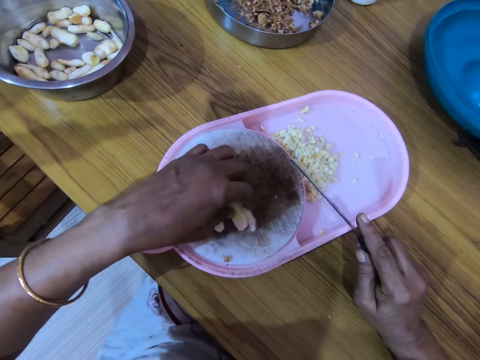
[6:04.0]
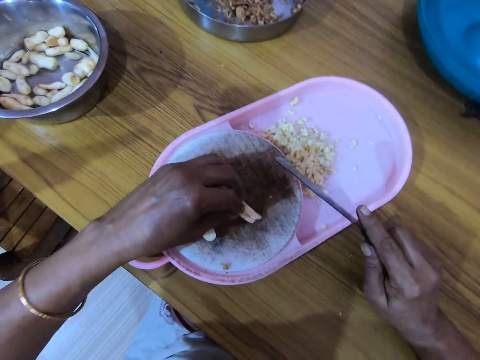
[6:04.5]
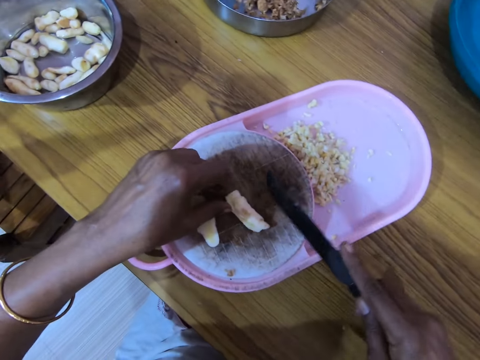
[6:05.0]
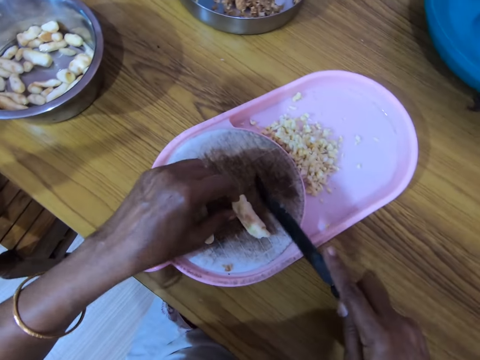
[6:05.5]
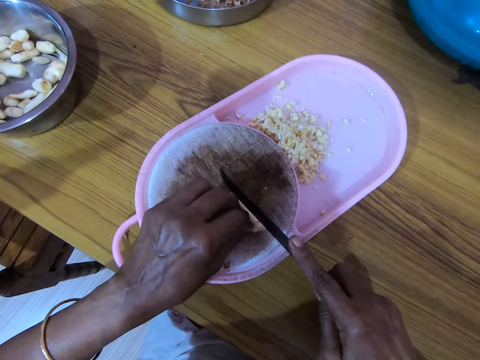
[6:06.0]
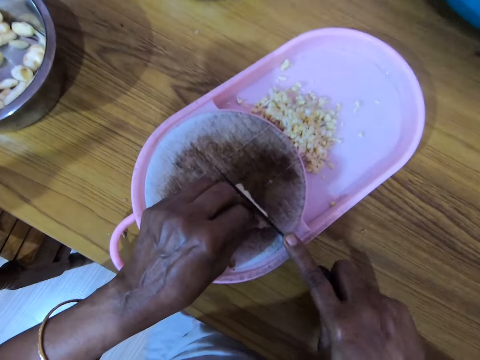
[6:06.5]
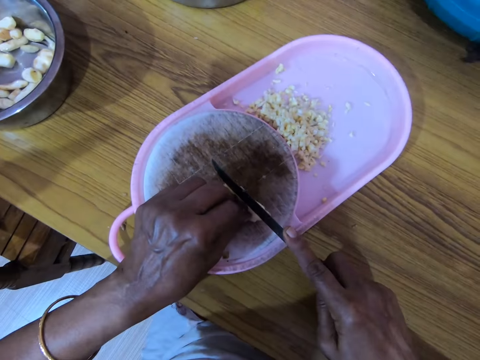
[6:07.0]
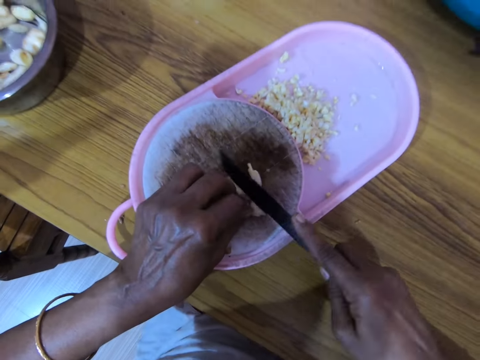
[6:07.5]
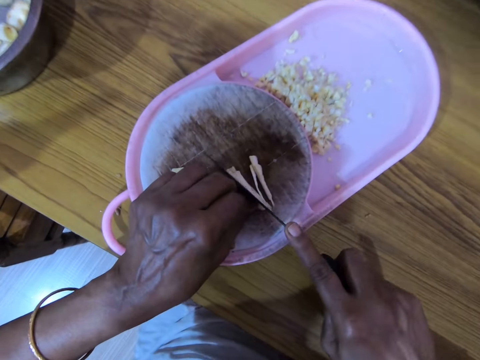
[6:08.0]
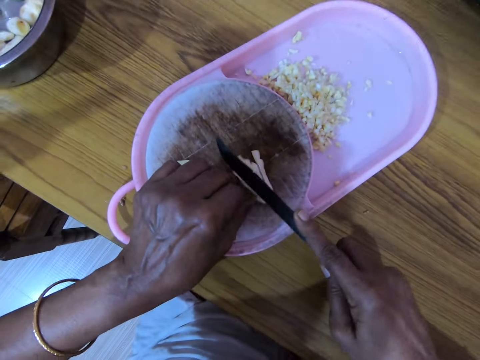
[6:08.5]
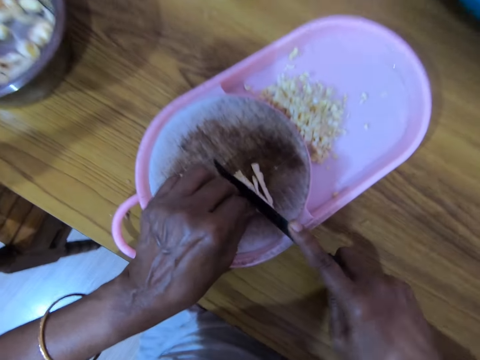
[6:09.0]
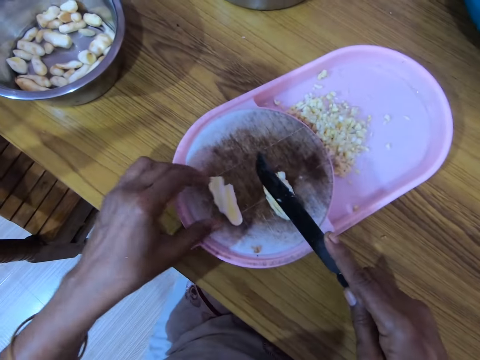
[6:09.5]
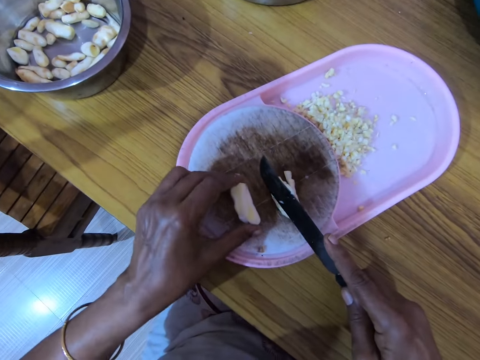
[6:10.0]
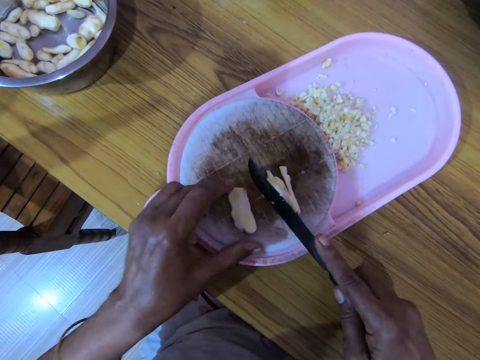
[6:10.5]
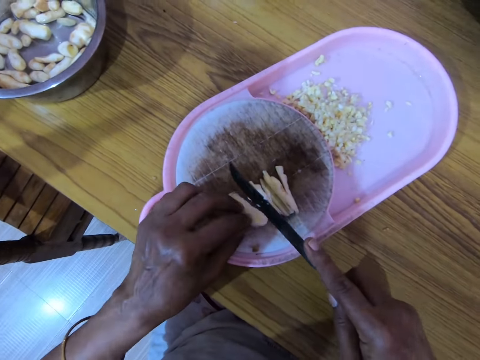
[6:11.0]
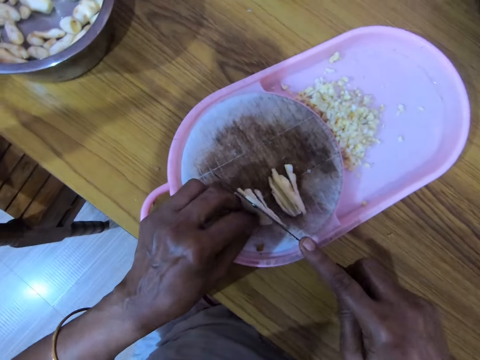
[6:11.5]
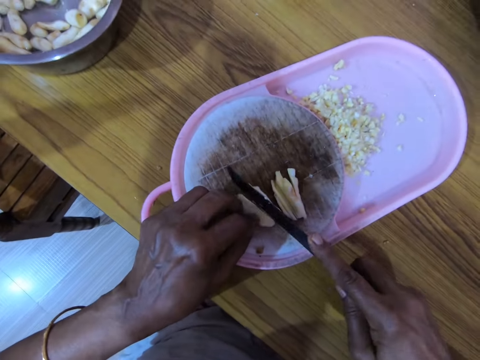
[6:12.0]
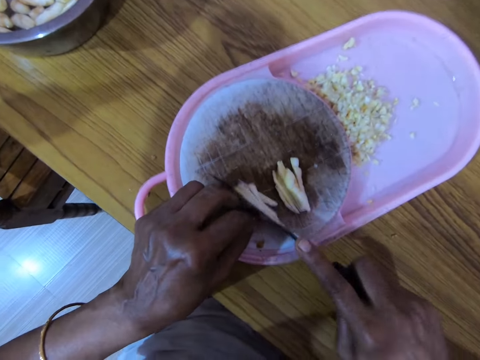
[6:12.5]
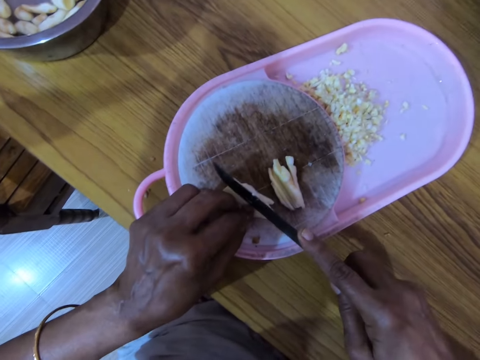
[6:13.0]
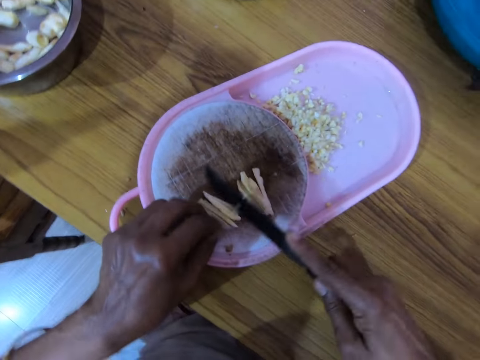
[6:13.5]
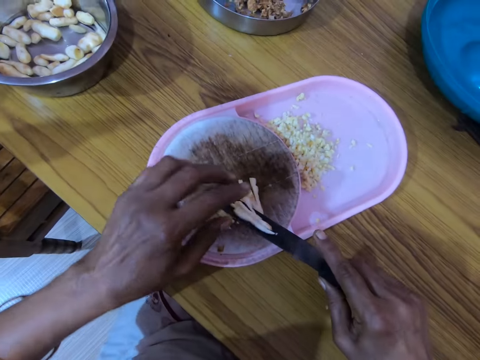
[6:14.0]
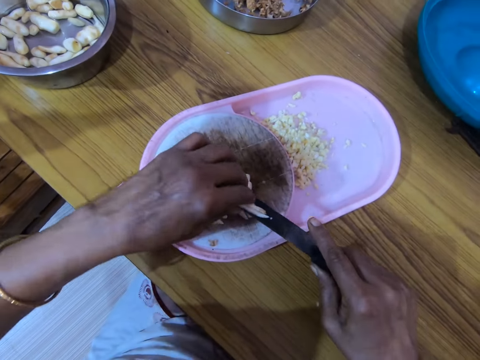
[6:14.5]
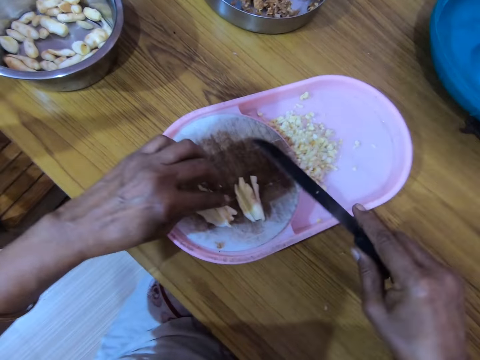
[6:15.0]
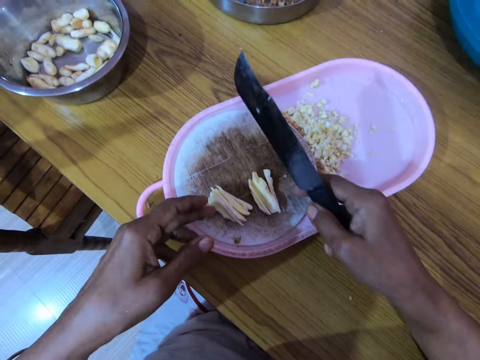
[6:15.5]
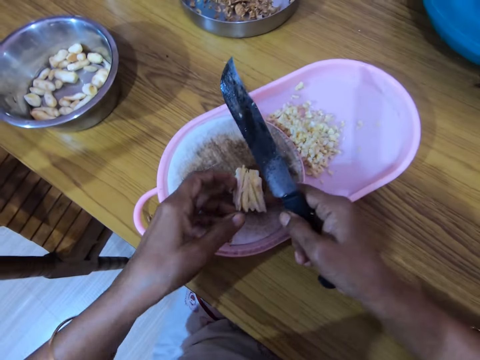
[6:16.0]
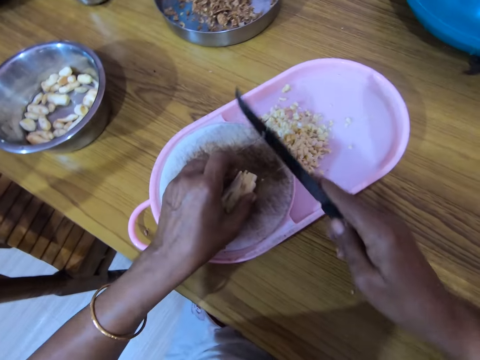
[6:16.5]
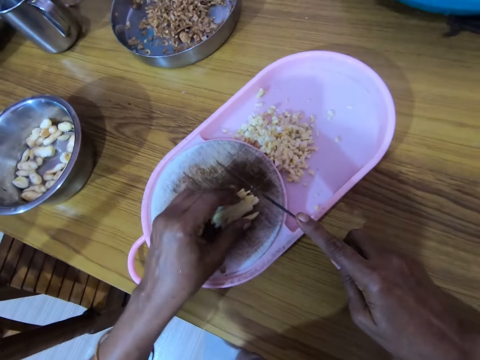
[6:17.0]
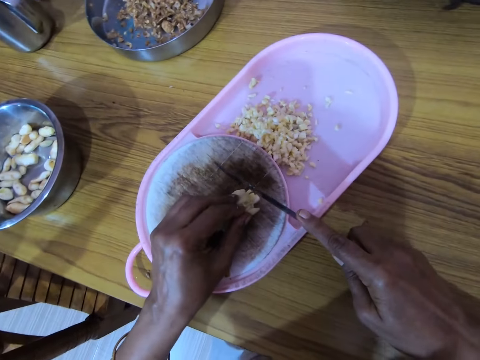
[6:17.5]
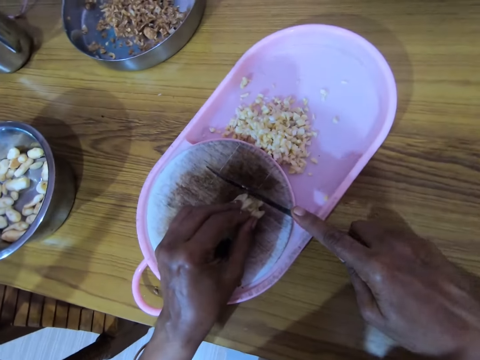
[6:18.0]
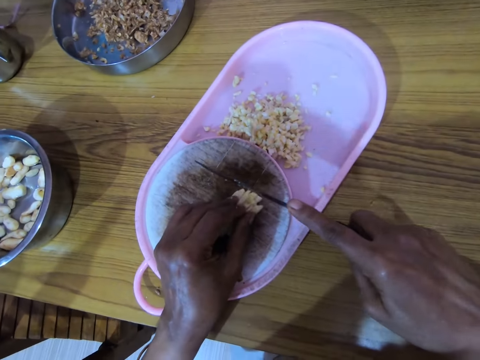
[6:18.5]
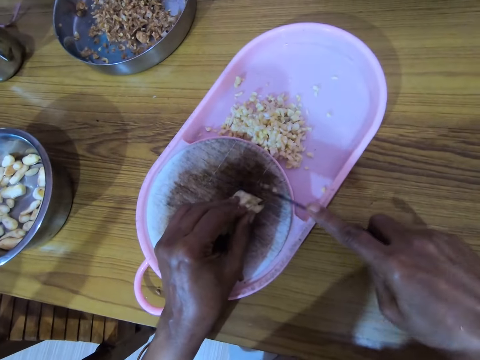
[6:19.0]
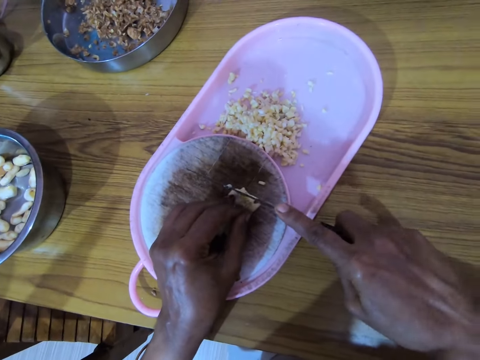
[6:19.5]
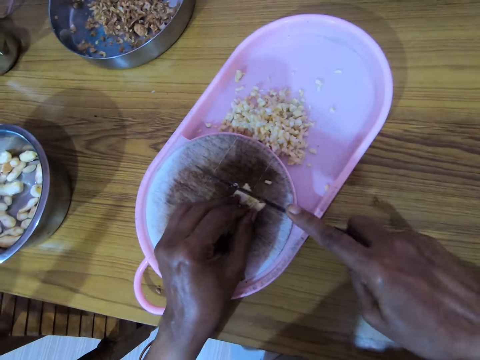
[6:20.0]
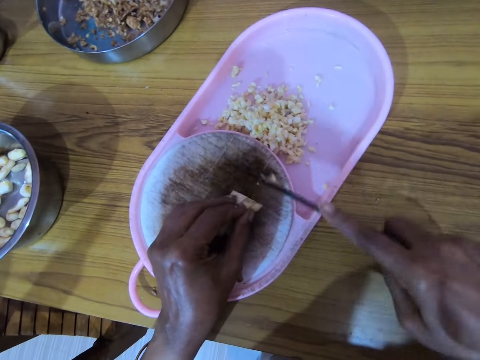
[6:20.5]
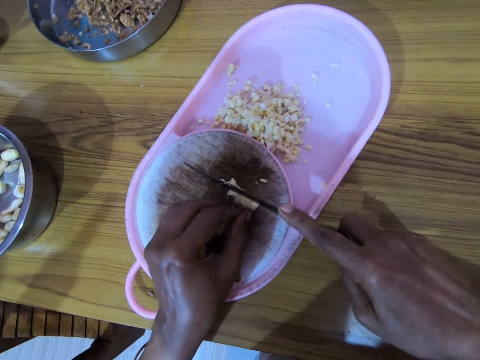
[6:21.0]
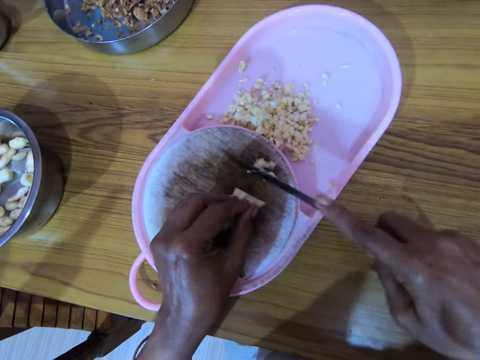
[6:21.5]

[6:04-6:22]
The camera wearer turns the nut or gingers with his left hand. He moves the gingers. He cuts the nut with the knife with his right hand. He moves the gingers on a chopping board. He chops the gingers. He picks the gingers. He removes the cut nuts from the knife with his left hand. He places the gingers on other gingers. He aligns the gingers. He adjusts the nut with his left hand. He cuts the nut with the knife with his right hand.

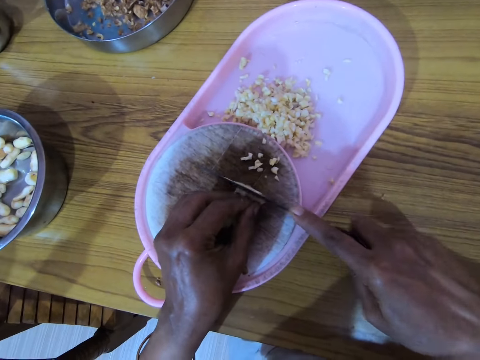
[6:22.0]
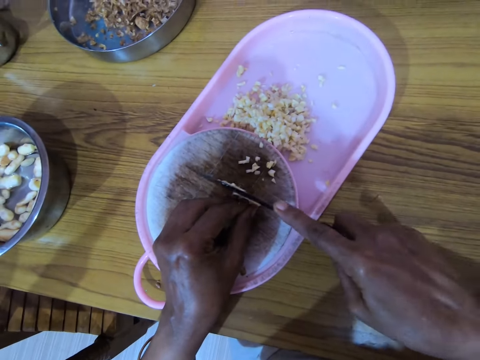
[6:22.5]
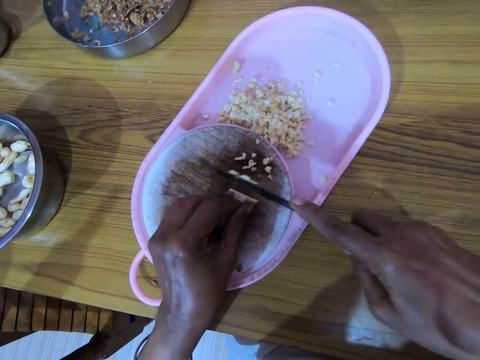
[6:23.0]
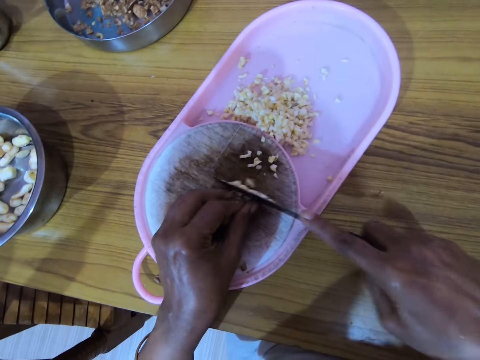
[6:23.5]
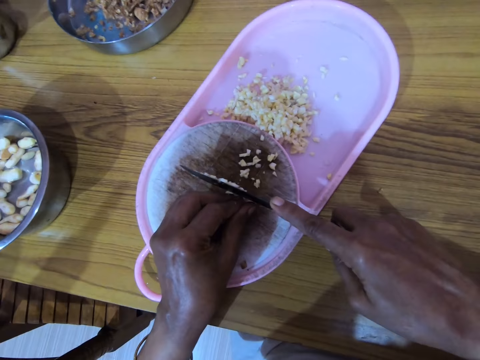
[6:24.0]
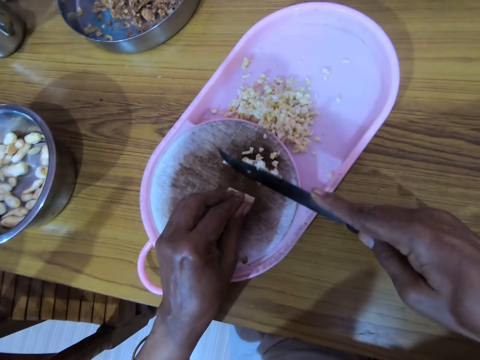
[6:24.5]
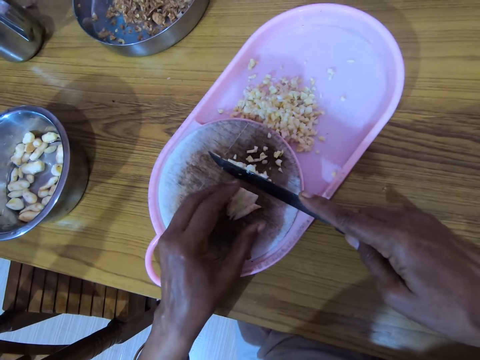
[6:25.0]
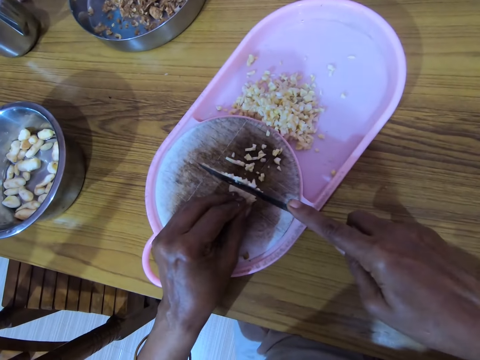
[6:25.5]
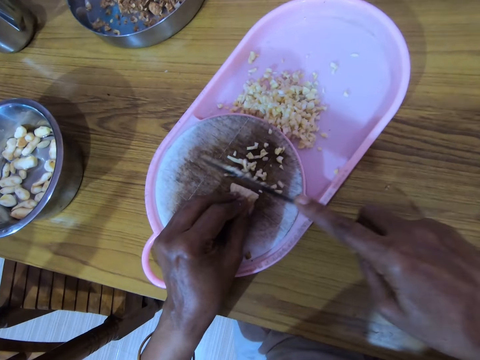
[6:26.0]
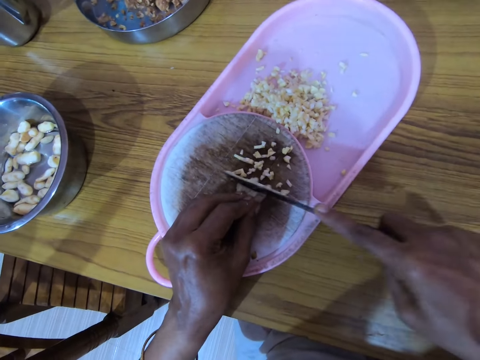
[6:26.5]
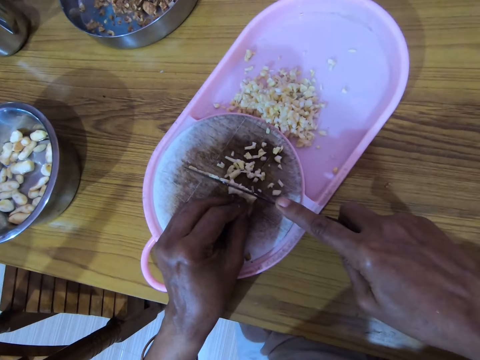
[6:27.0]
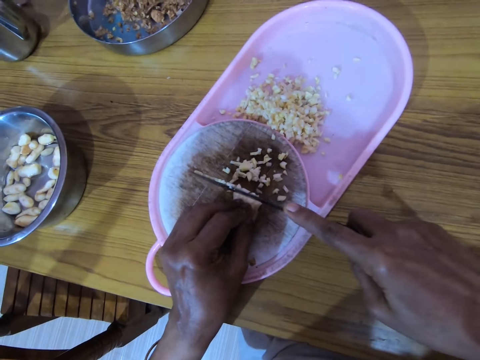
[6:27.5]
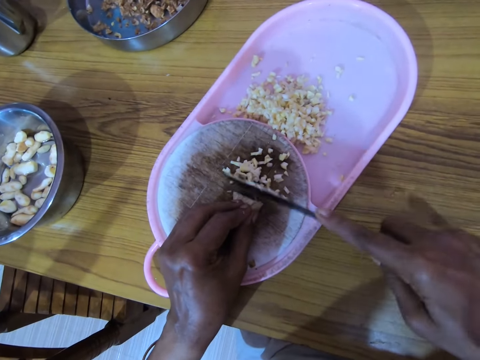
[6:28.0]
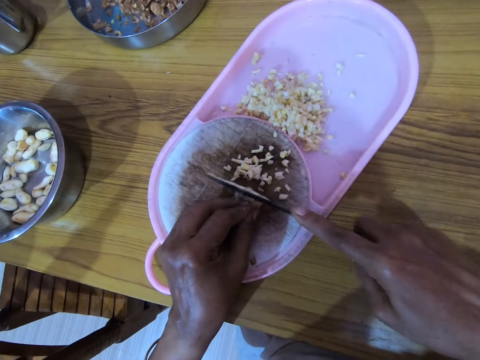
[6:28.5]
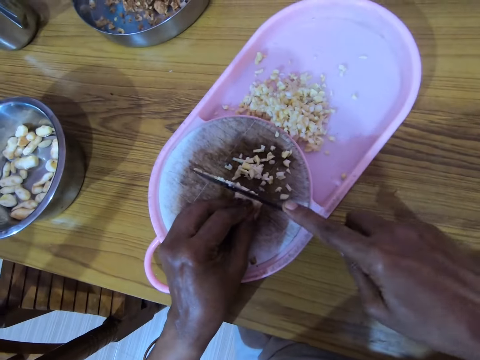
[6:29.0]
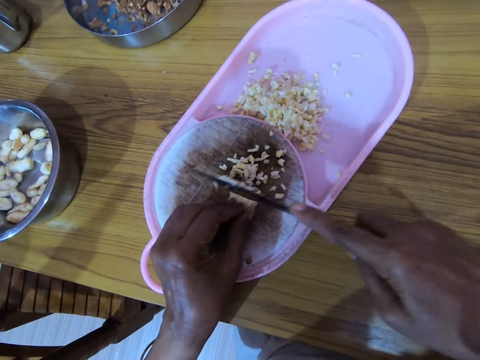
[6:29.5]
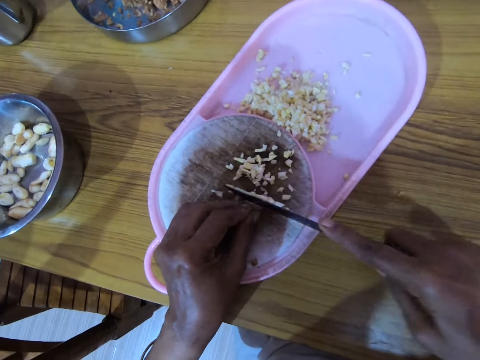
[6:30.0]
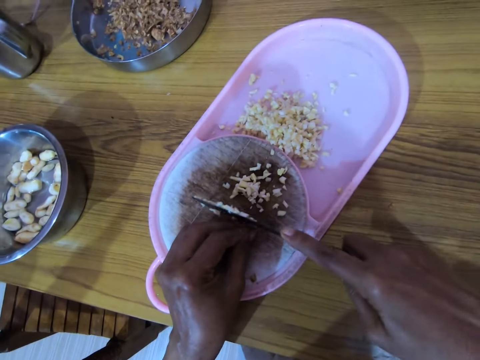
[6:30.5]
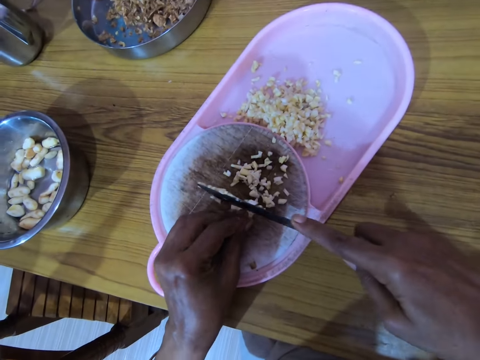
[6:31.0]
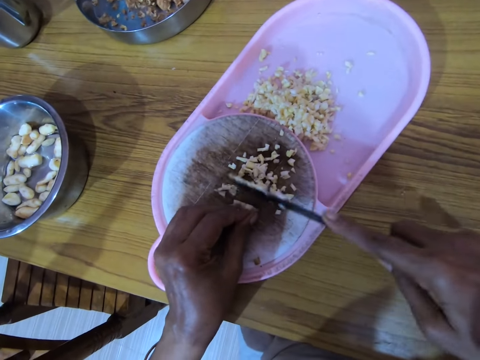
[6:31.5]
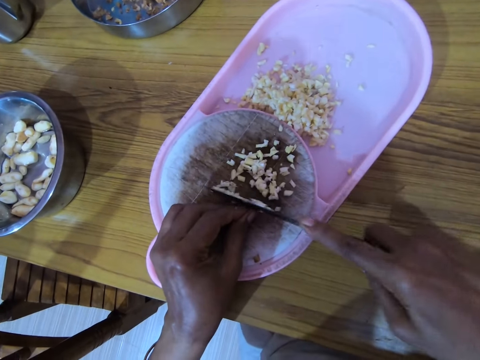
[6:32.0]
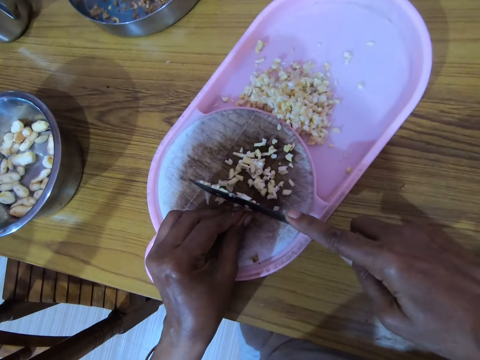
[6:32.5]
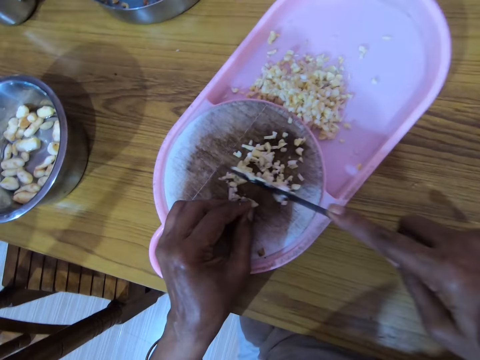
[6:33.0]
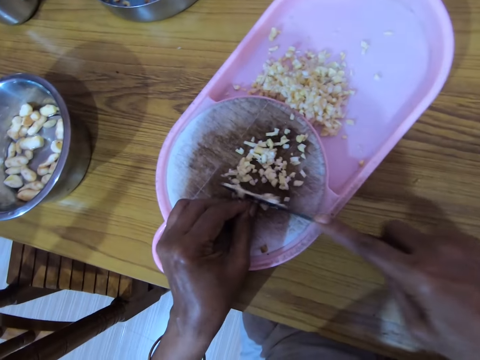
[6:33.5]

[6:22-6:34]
The camera wearer moves a hand. They chop gingers.
